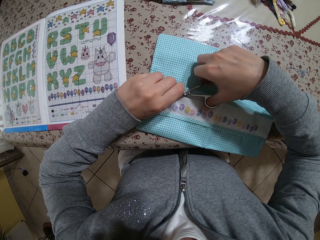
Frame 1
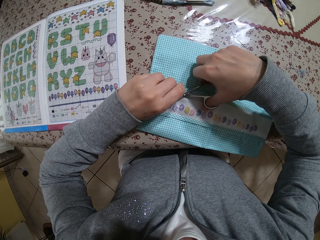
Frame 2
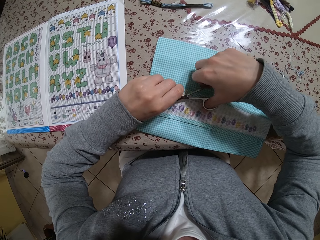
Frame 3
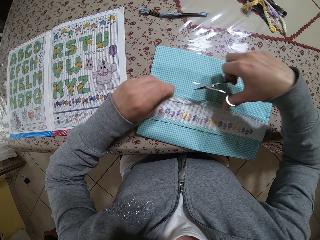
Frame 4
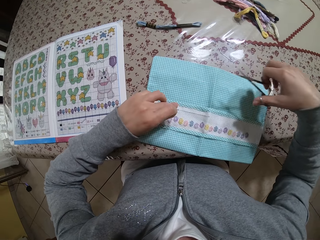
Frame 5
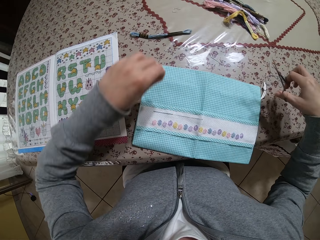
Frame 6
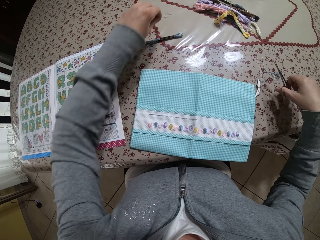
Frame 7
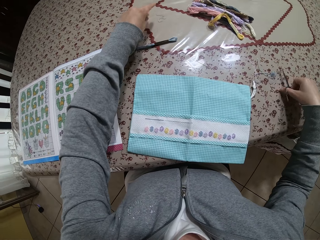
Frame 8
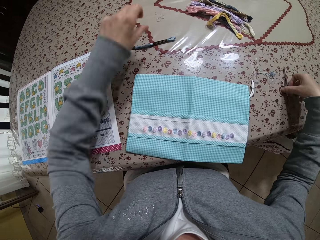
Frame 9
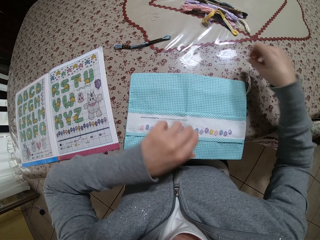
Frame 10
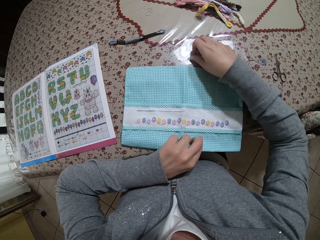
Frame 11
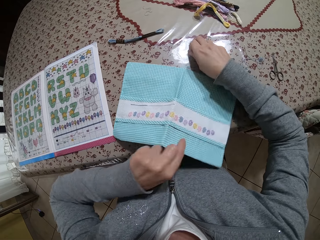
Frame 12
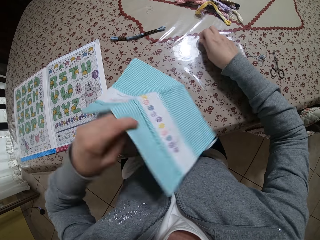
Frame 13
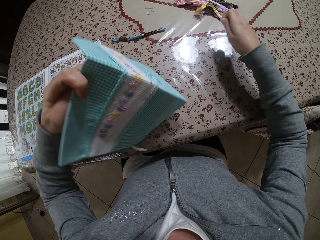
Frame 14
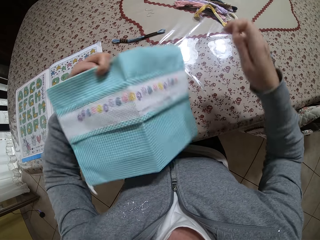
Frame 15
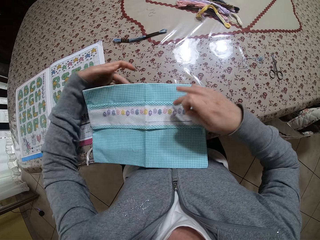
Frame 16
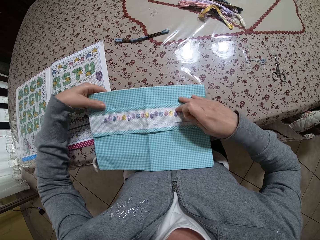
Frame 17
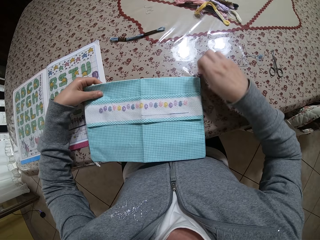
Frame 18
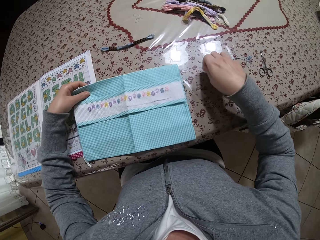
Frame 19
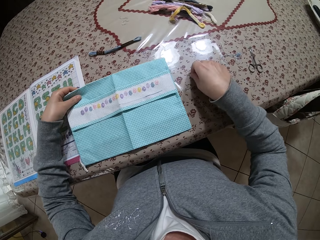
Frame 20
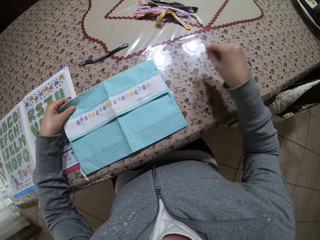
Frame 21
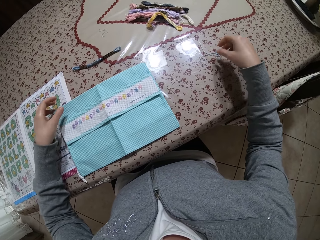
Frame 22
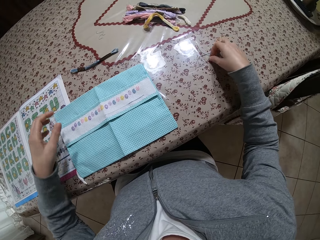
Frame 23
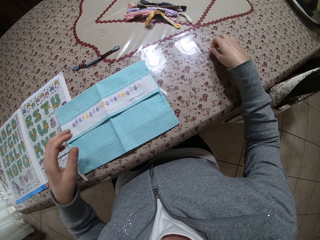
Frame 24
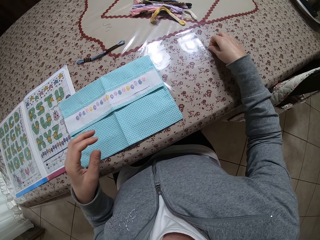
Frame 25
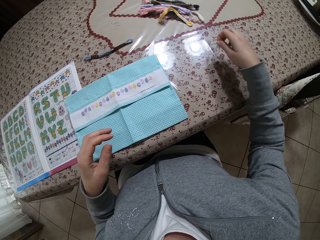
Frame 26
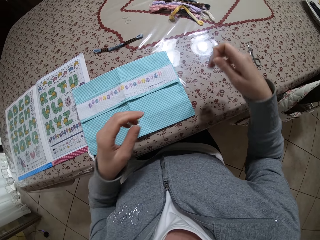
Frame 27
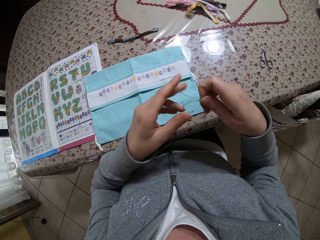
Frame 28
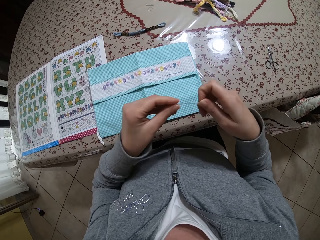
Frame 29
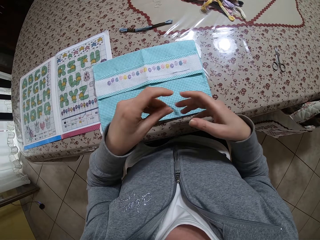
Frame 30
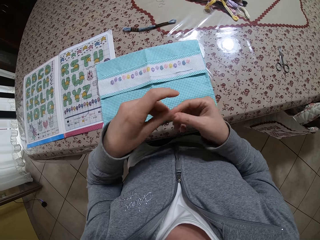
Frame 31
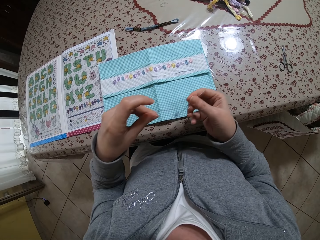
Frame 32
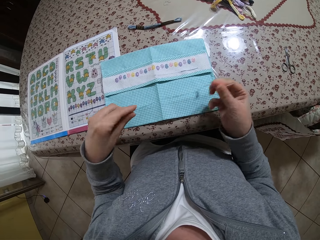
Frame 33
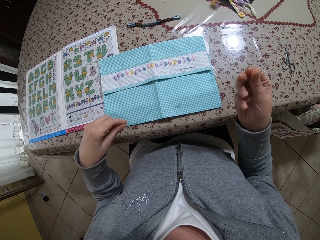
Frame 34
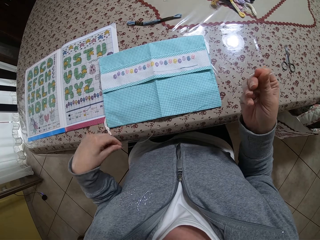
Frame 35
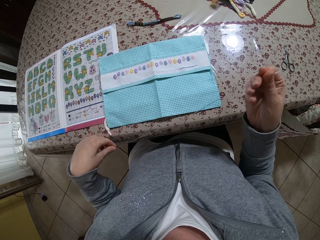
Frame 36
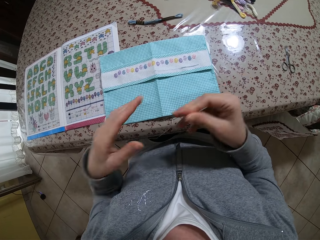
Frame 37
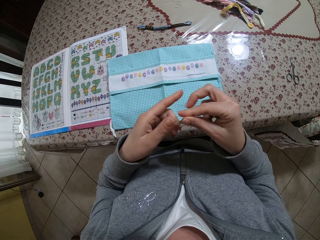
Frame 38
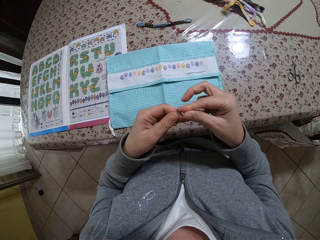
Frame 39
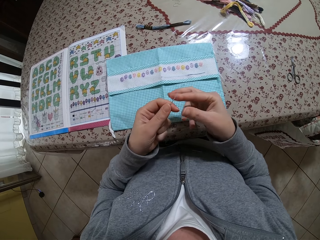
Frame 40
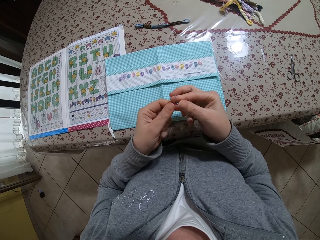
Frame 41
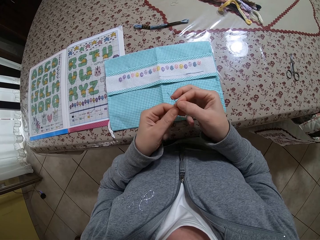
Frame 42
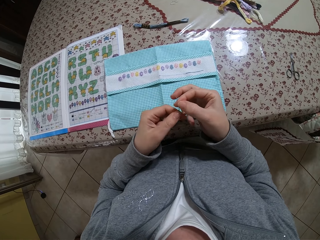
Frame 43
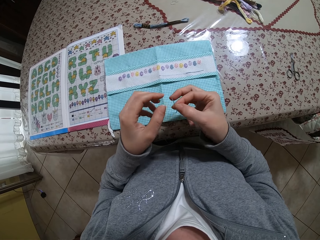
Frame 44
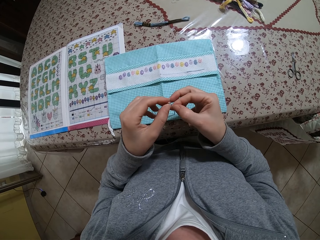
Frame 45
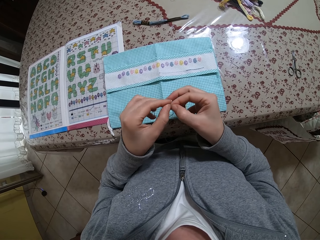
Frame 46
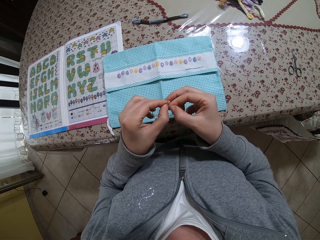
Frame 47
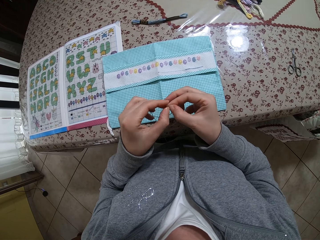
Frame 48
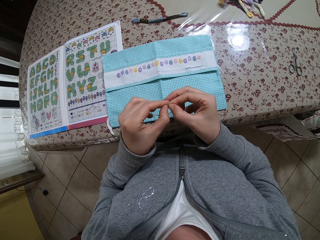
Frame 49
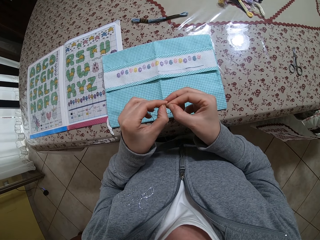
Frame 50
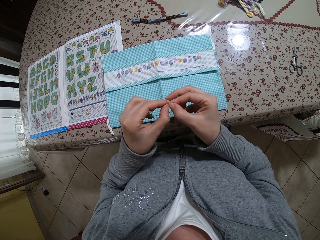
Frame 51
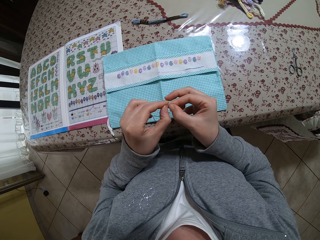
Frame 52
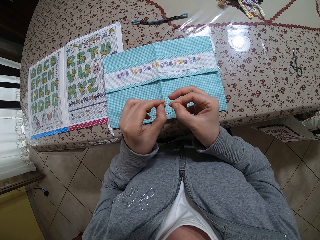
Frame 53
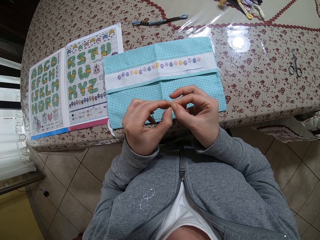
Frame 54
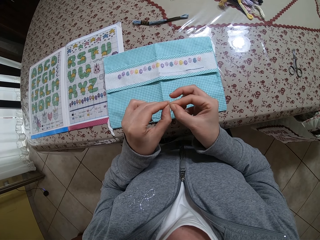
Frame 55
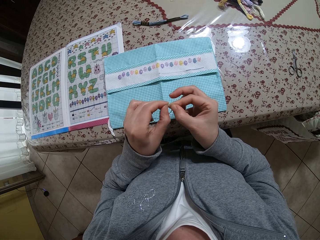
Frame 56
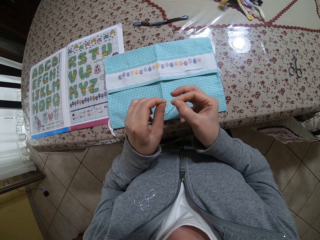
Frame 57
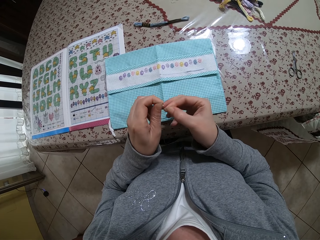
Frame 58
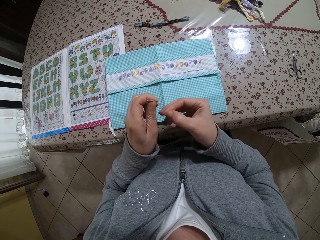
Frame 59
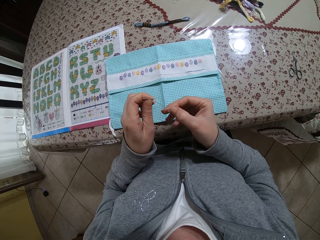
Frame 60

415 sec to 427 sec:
The camera wearer cuts the thread in her left hand with the pair of scissors in her right hand. She puts down the thread. She drops the pair of scissors in her right hand on the table. She picks up the cloth and puts down the cloth. She picks up the piece of thread on the table with her right hand. She stretches the thread with both hands.

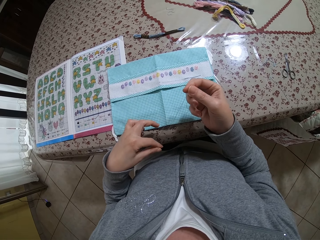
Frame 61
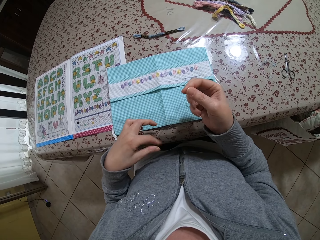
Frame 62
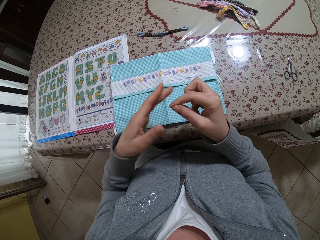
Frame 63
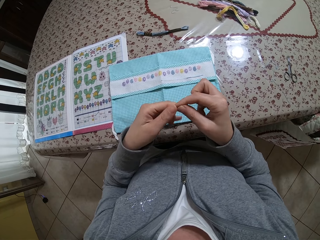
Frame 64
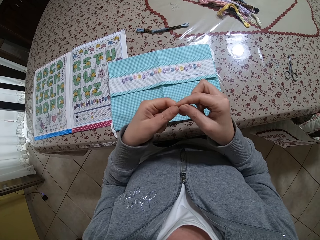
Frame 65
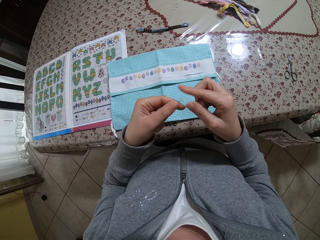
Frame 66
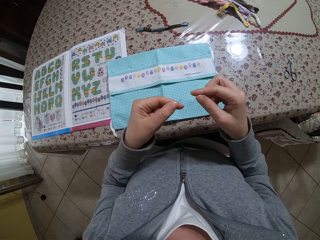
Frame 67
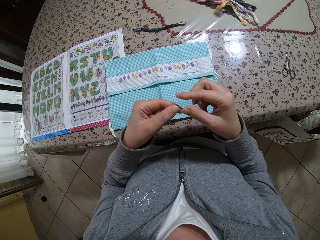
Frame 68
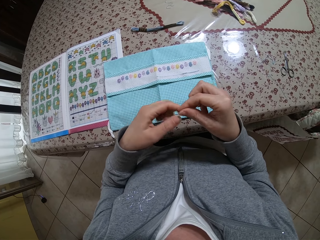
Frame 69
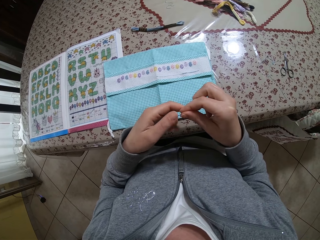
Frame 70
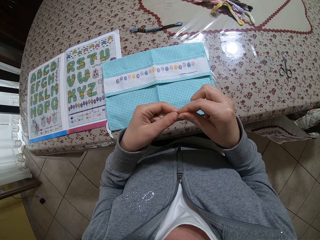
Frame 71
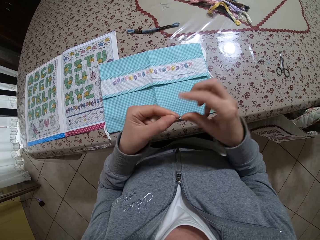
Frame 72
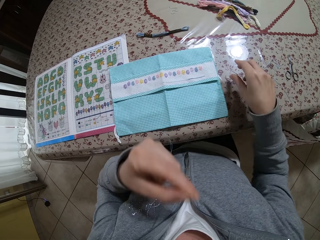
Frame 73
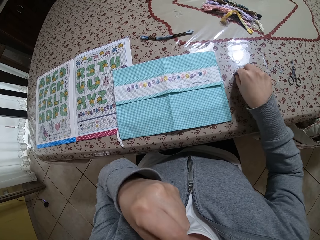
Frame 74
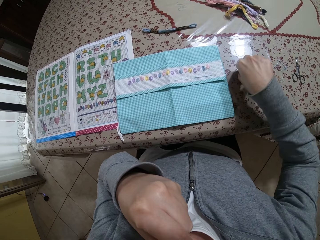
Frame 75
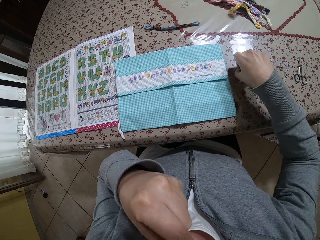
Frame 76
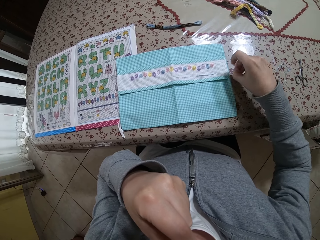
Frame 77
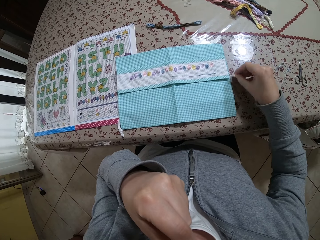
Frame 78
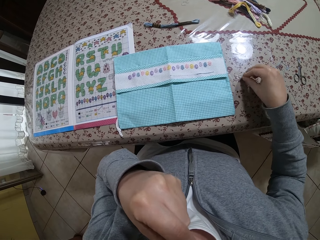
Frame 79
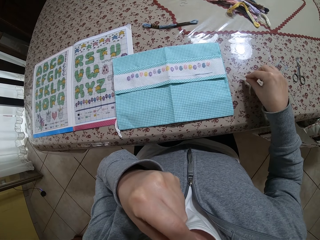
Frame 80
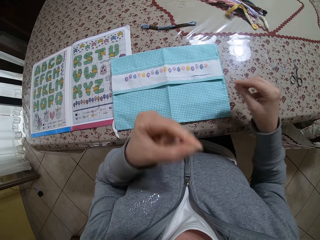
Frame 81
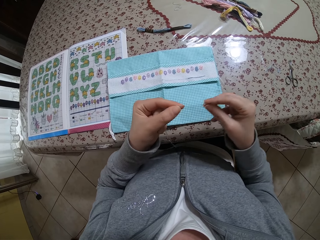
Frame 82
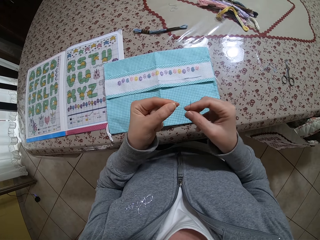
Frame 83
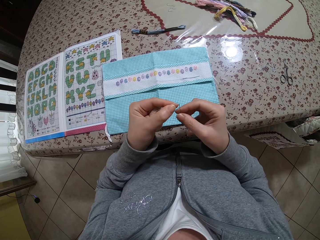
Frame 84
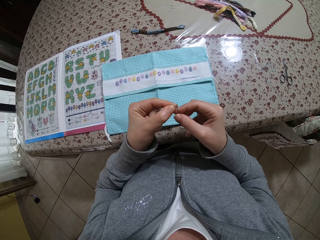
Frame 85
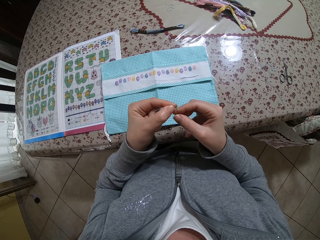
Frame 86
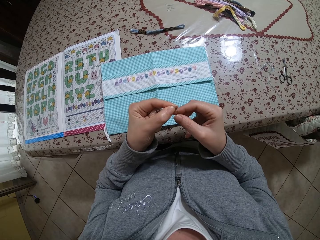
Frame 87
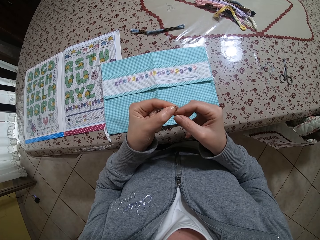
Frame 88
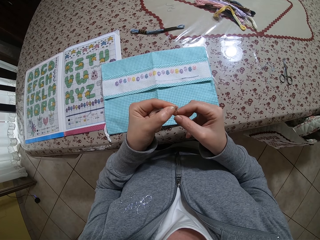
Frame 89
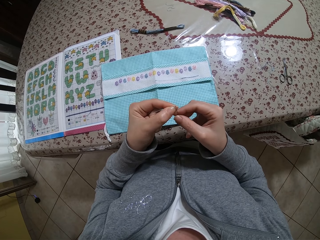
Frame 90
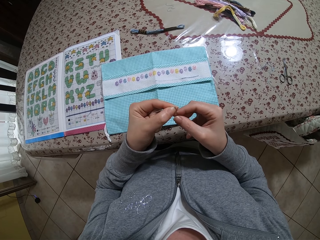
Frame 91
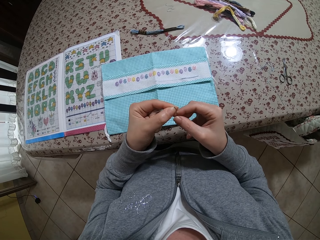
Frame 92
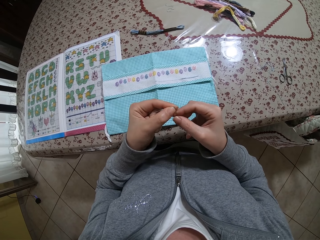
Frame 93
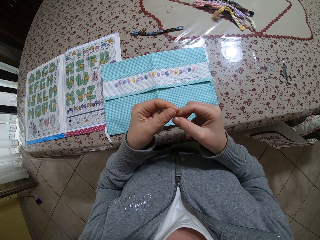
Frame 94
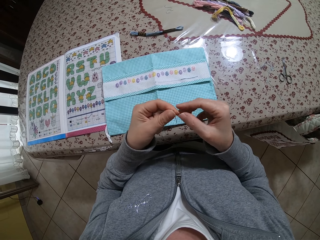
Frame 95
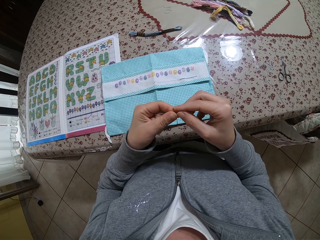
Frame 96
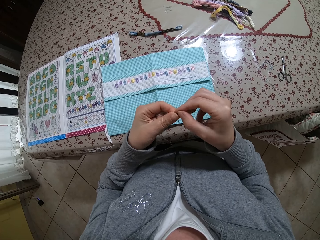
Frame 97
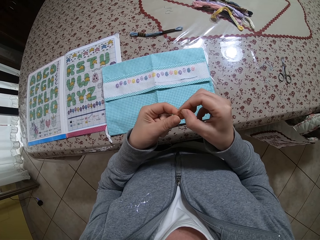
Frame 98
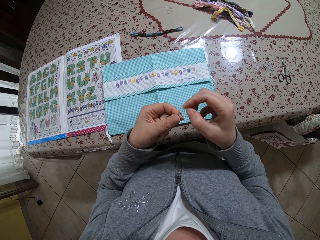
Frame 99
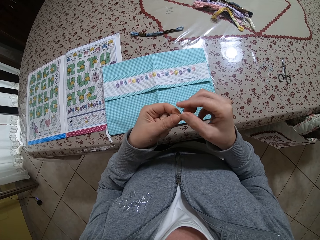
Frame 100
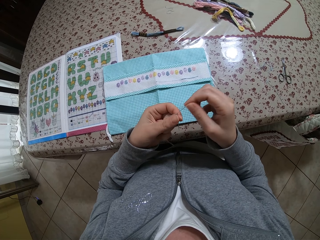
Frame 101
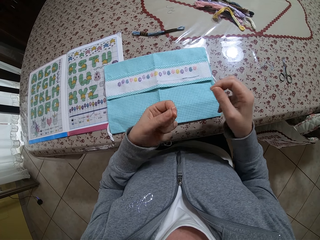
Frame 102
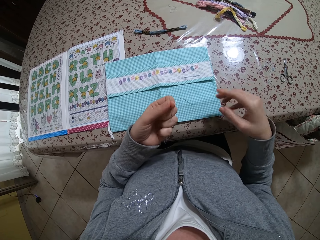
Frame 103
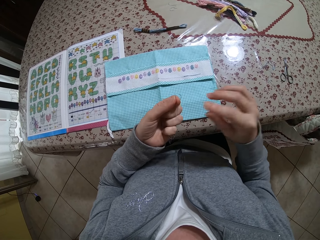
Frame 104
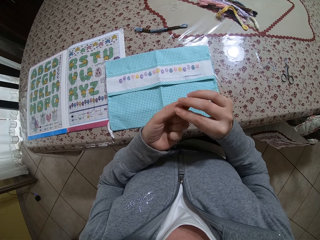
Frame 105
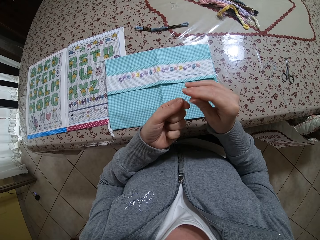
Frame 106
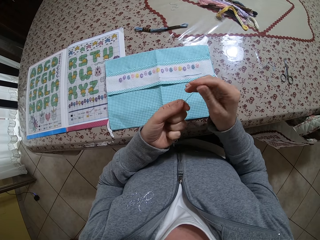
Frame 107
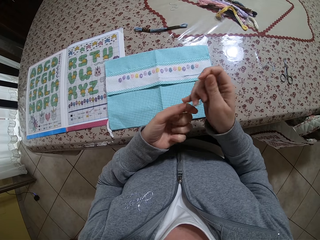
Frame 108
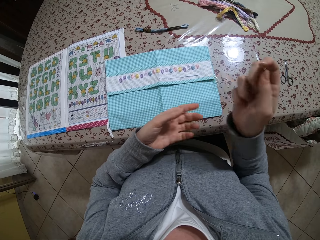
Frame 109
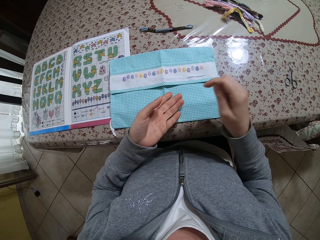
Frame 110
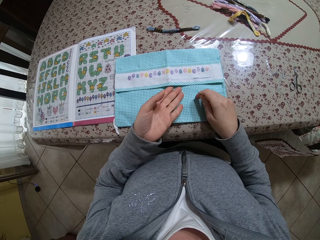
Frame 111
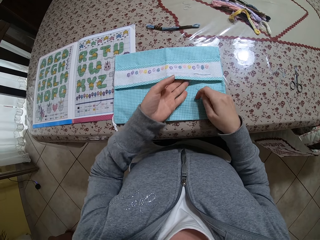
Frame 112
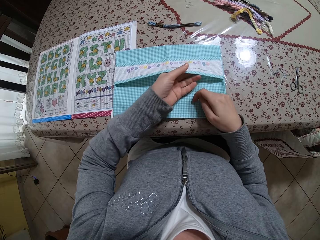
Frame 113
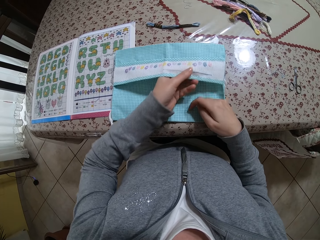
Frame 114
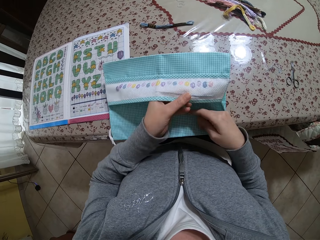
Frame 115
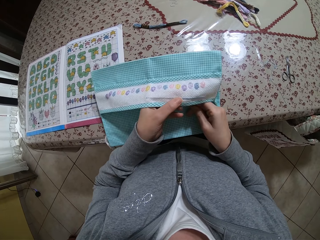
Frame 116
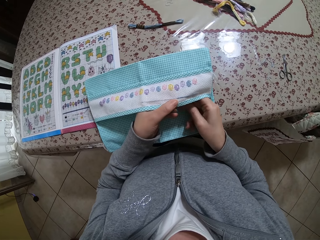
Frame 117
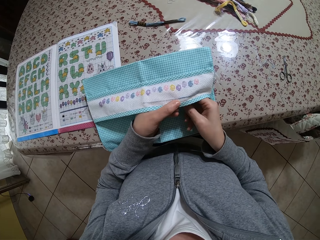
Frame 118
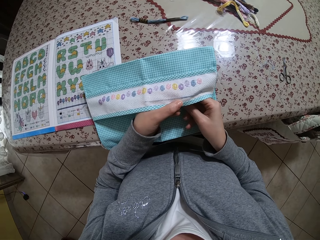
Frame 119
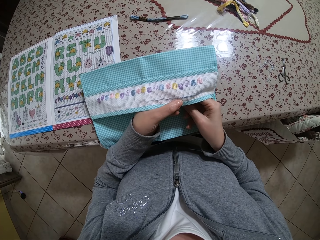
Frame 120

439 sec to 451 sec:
The camera wearer picks up the needle on the table with her right hand. She cuts the thread with her teeth. She puts the thread in her left hand into the needle in her right hand. She picks up the cloth. She holds the piece of cloth with her left hand.
